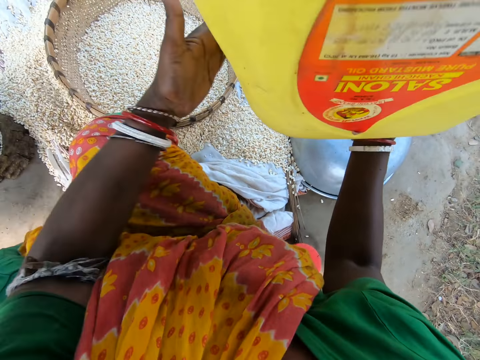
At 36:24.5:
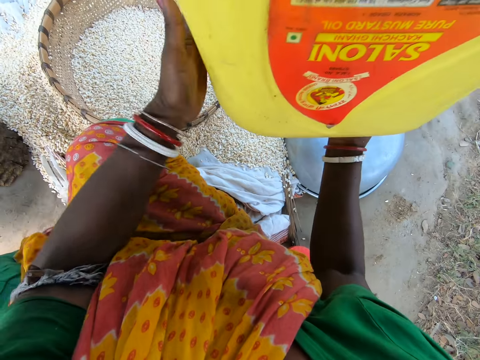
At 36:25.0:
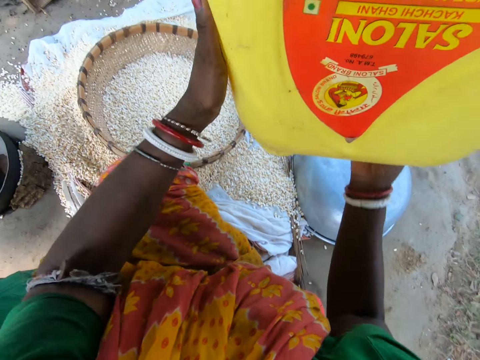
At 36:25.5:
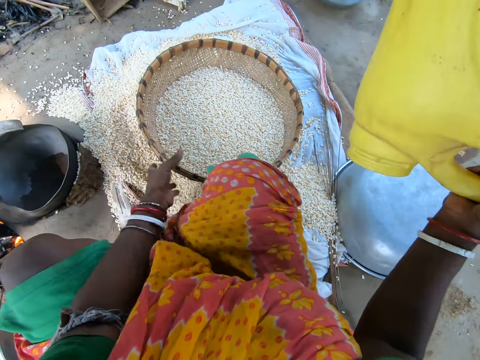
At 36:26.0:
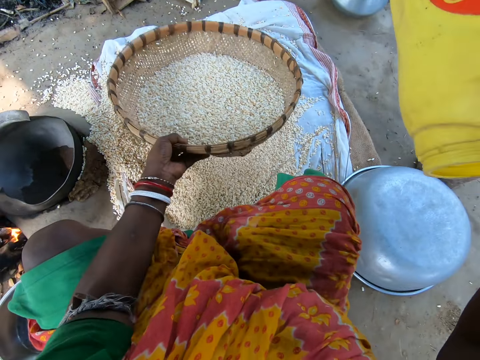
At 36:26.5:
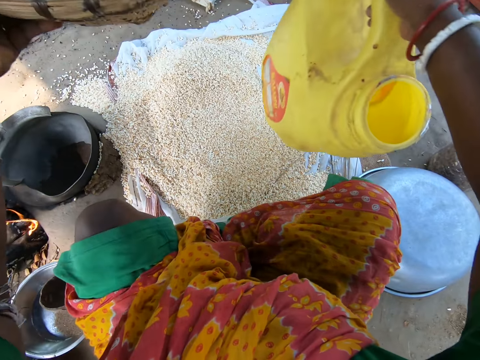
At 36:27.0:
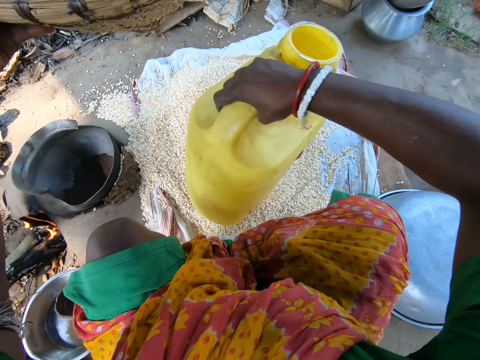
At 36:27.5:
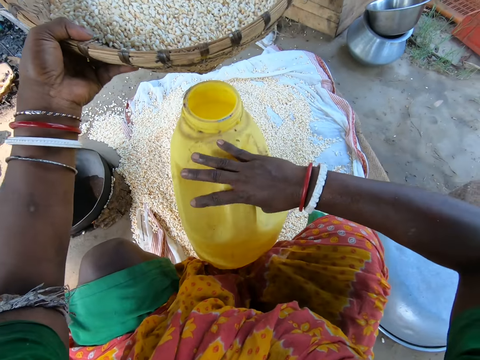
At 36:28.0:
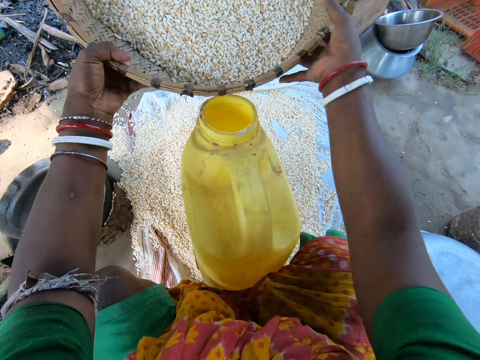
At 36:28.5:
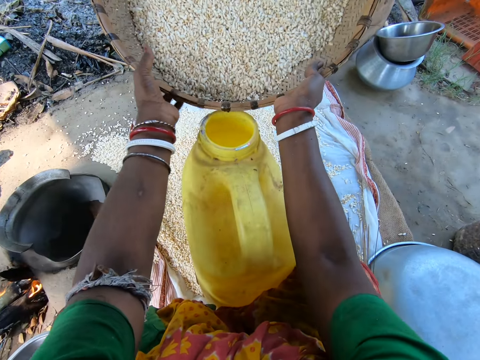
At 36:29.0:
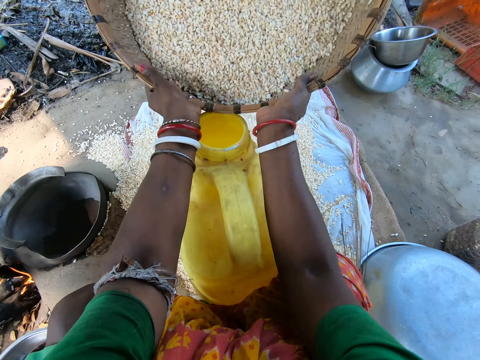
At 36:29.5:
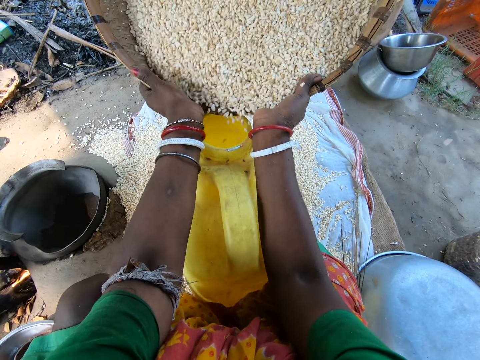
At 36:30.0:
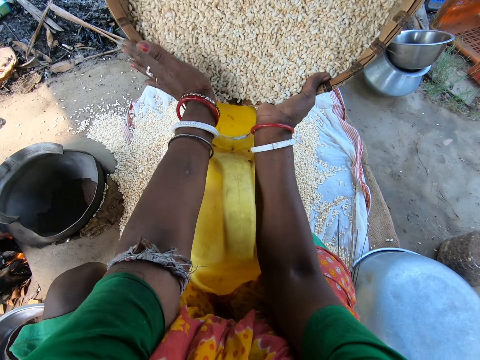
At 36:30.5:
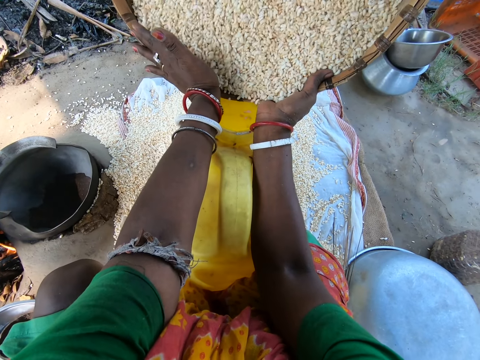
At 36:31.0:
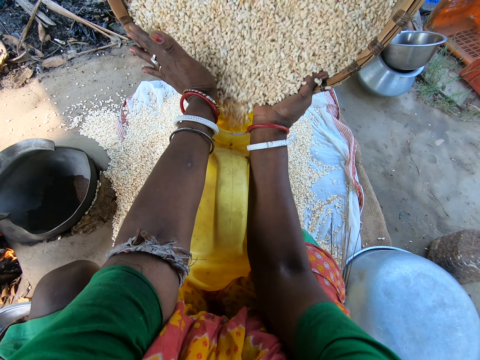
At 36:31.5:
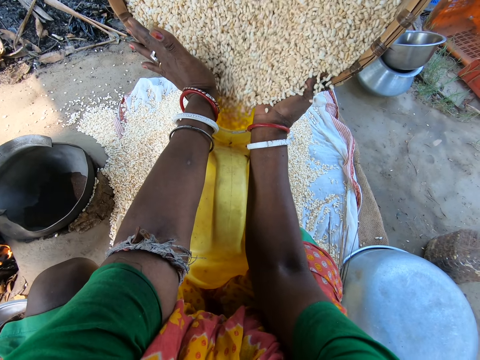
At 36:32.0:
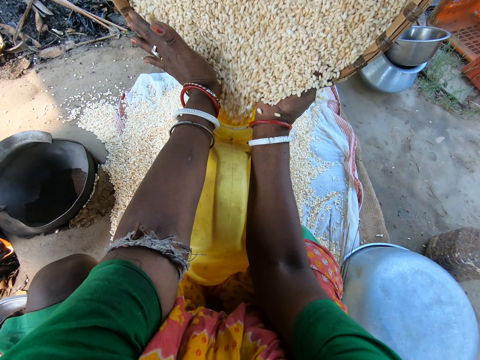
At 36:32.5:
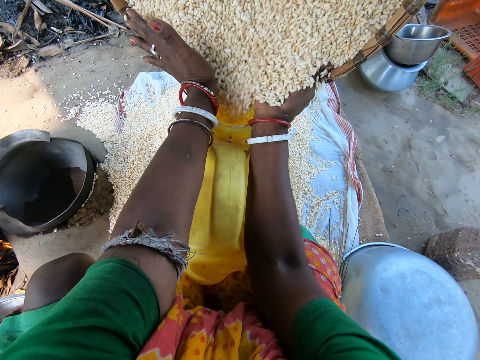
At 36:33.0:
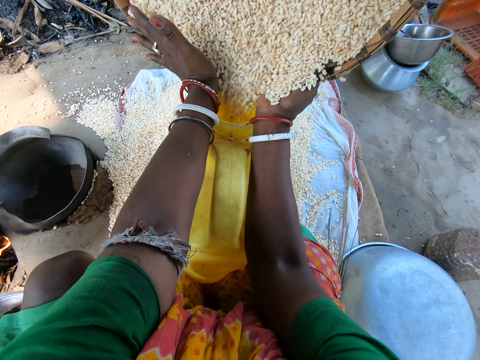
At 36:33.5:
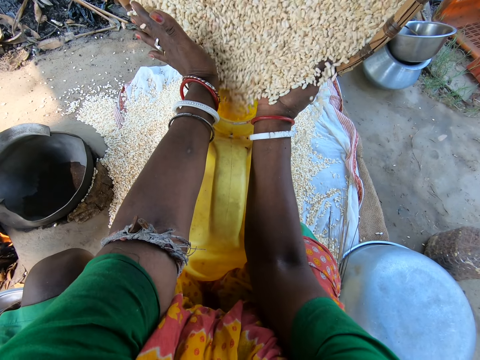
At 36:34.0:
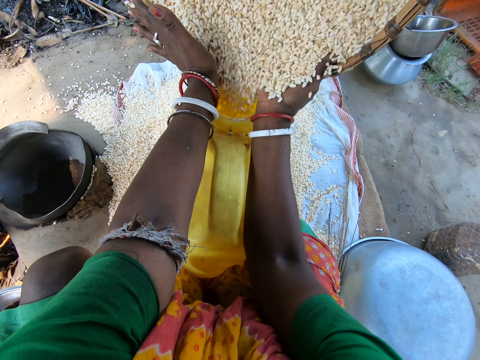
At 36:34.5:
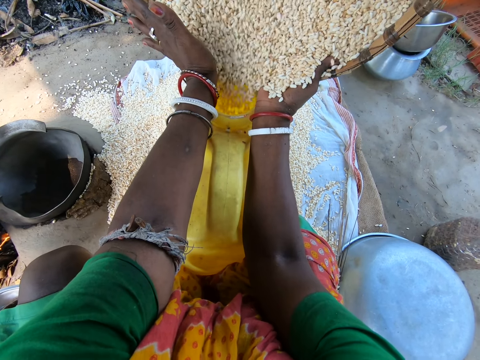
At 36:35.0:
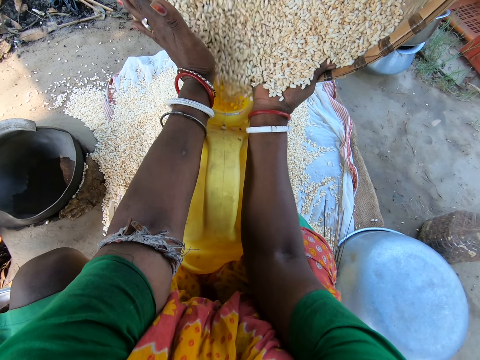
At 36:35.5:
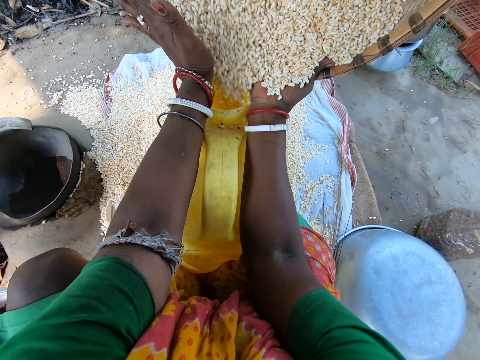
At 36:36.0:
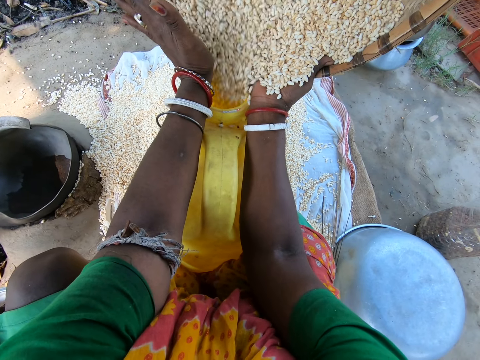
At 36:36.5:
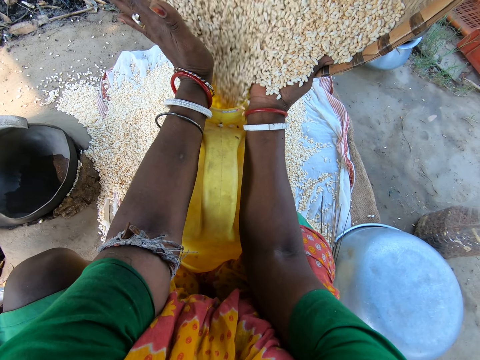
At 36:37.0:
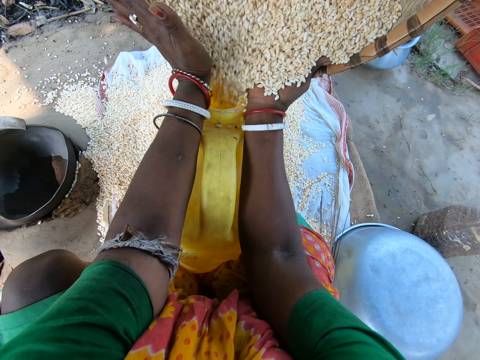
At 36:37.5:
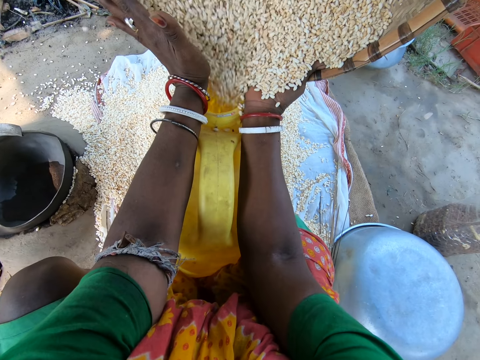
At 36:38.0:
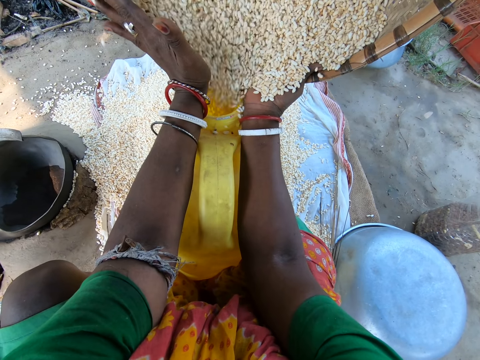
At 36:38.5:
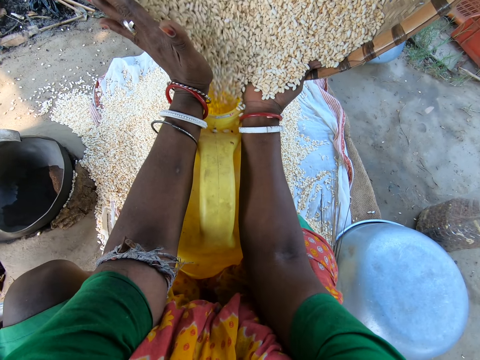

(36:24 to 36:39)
The camera wearer slaps the jerry can. They pick a winnowing tray. They put the jerry can down. They shake the winnowing tray. They pour a maize seed into the jerry can.

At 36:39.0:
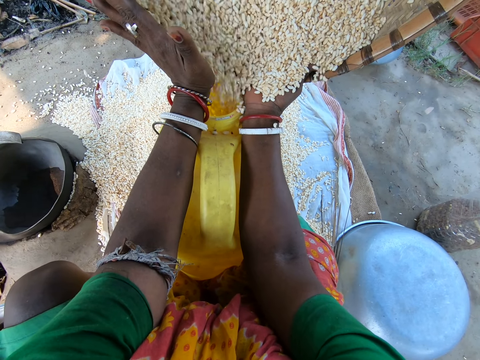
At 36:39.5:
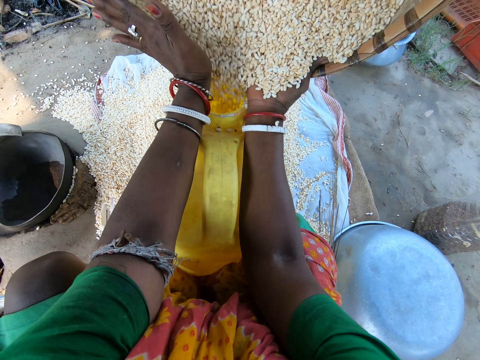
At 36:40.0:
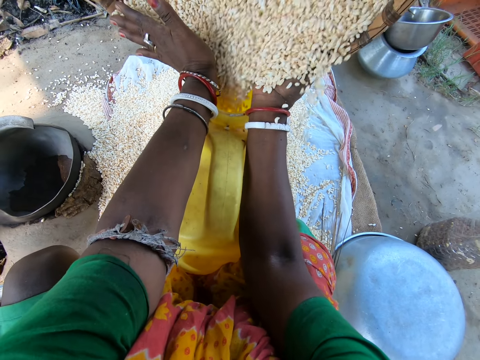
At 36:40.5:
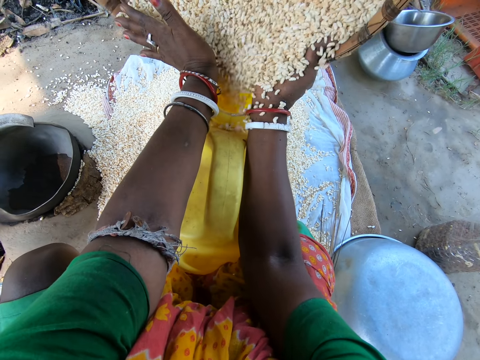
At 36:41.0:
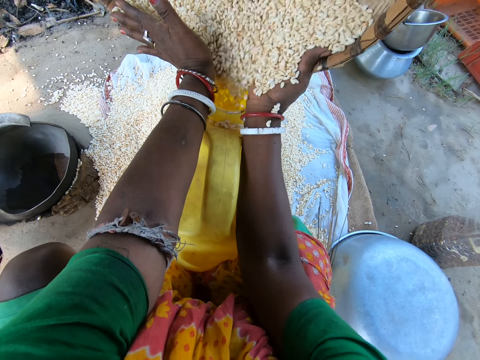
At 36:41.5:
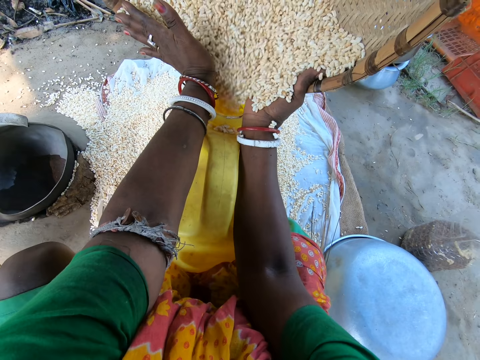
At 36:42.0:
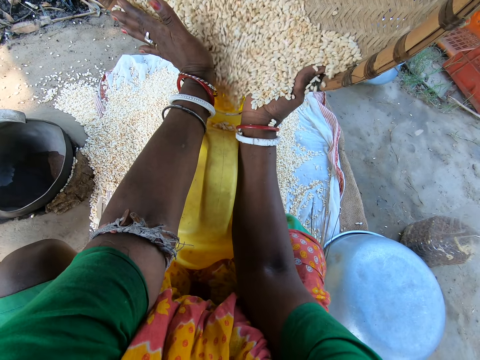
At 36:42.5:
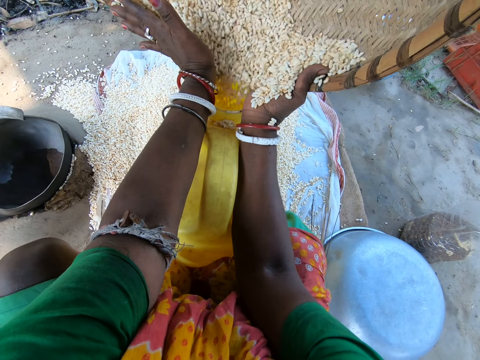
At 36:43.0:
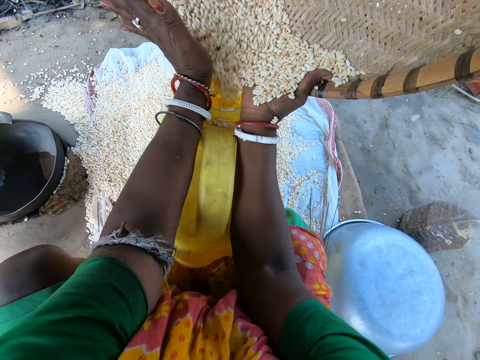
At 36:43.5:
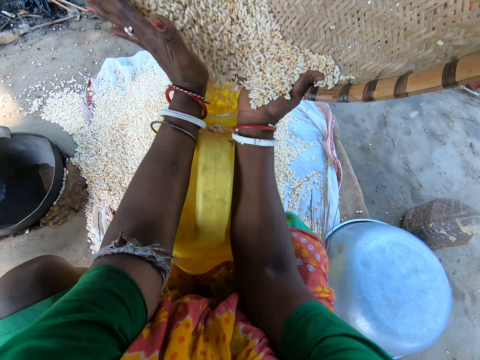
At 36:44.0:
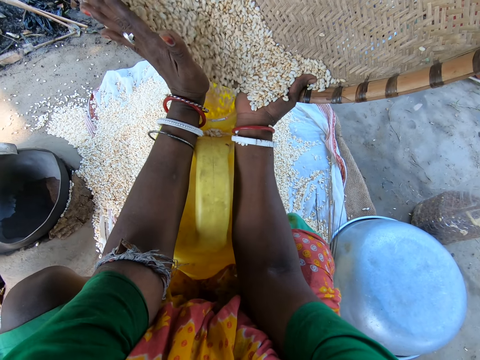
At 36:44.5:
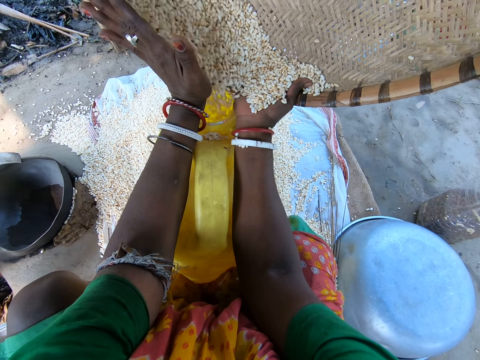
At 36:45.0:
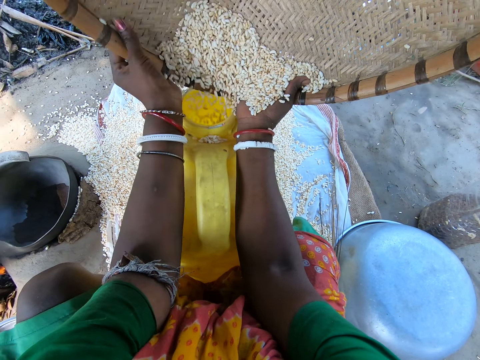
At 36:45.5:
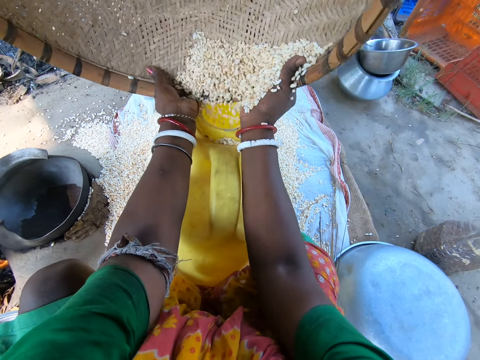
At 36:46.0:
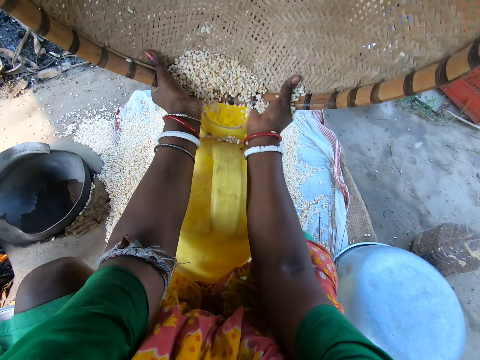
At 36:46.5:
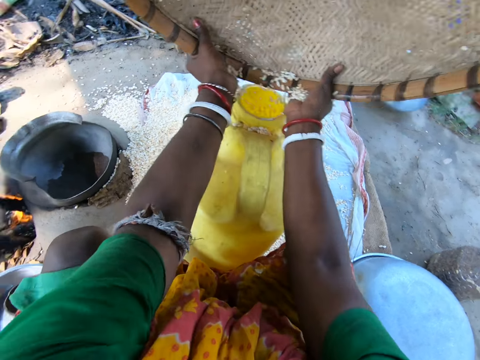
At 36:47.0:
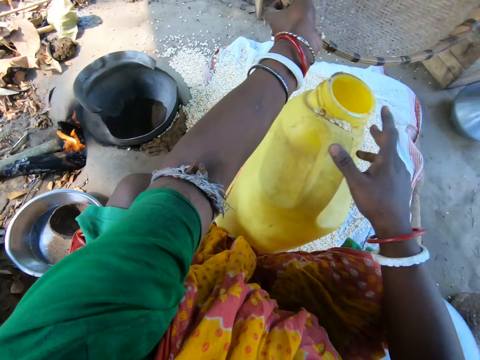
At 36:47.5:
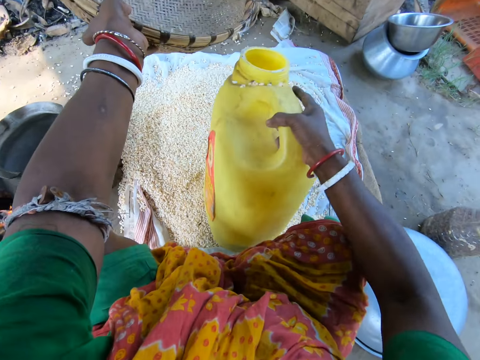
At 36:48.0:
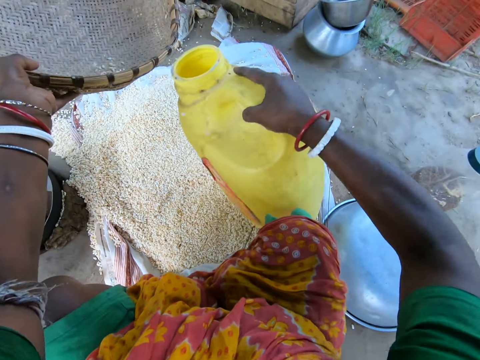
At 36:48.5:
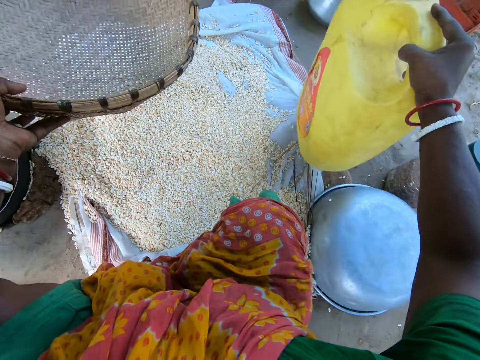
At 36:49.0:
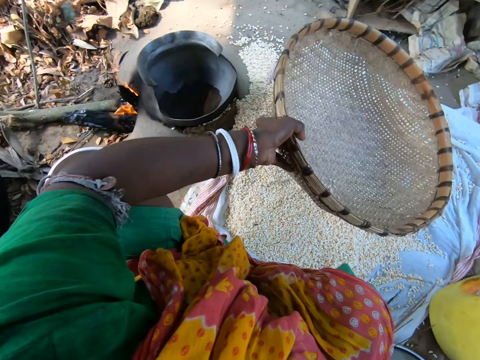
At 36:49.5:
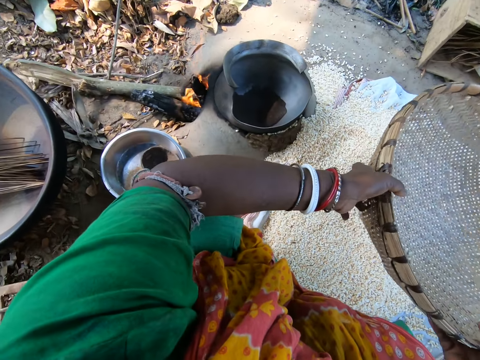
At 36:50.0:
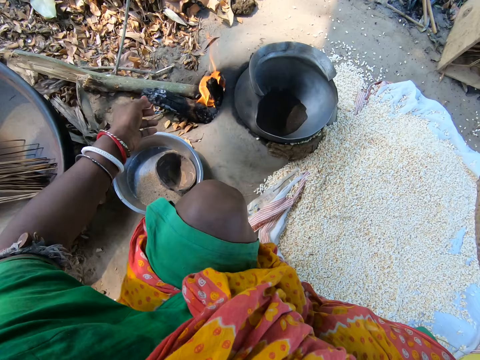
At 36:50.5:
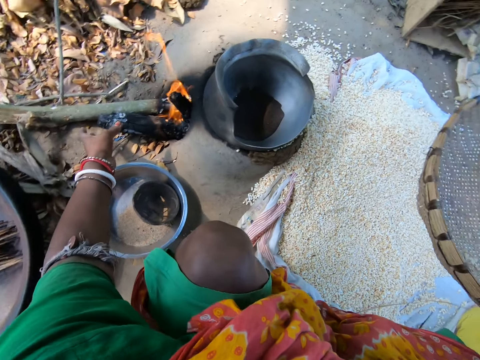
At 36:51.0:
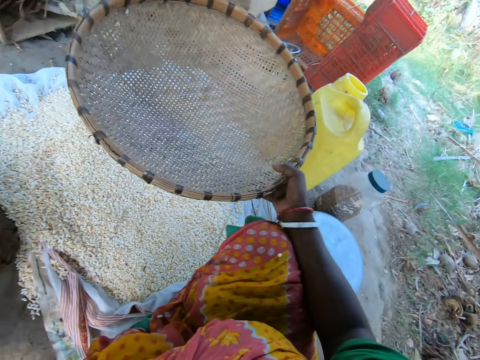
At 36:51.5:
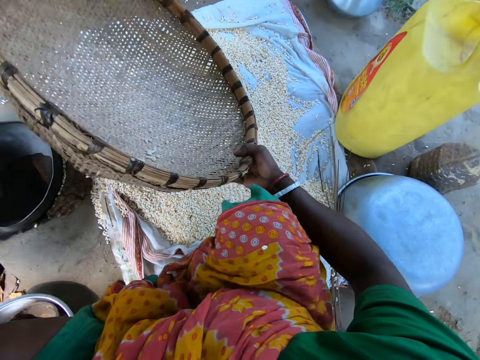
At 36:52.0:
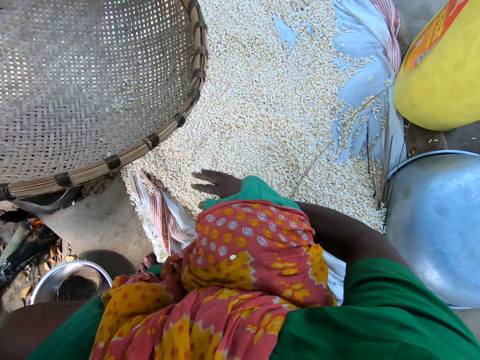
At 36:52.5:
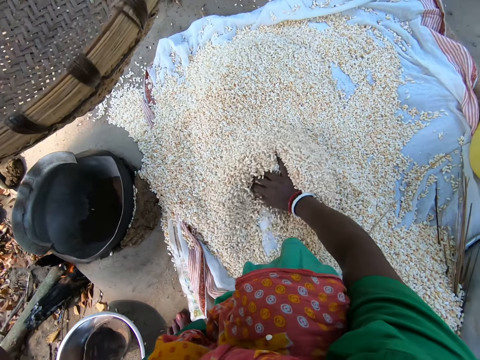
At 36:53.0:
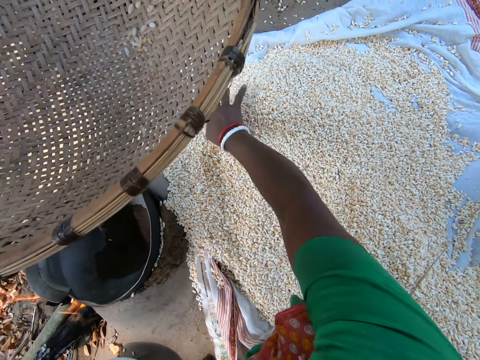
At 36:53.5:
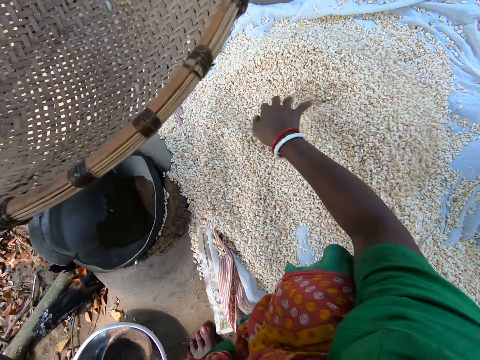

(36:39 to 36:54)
The camera wearer shakes the jerry can. They look around. They push firewood into a cooking pot. They look around. They take the winnowing tray with the left hand. They collect maize seed with hands.
